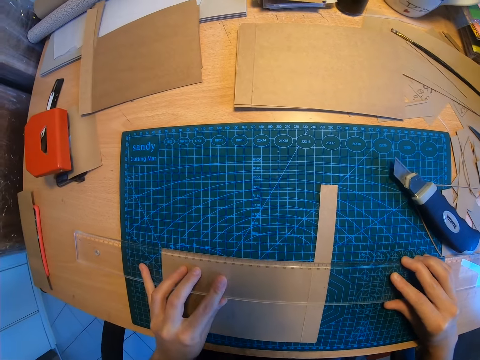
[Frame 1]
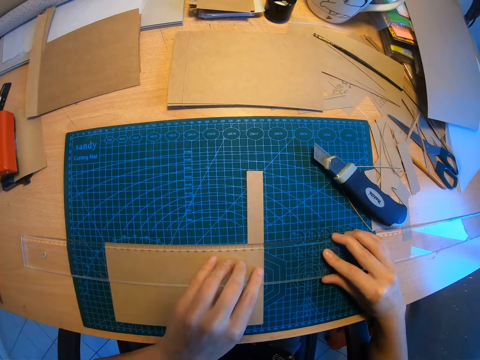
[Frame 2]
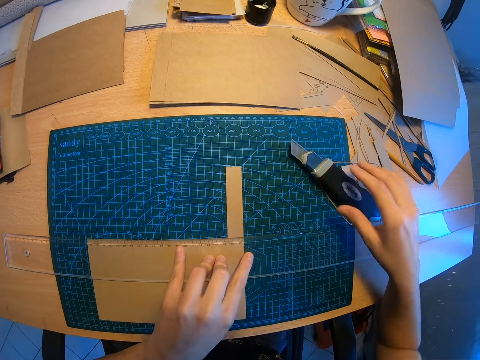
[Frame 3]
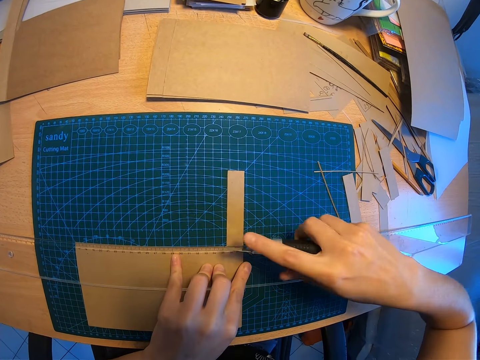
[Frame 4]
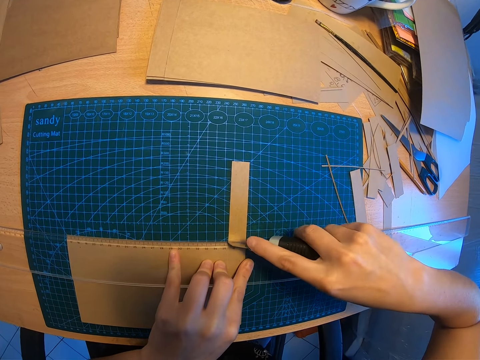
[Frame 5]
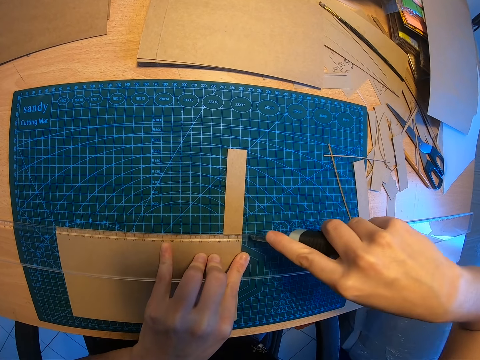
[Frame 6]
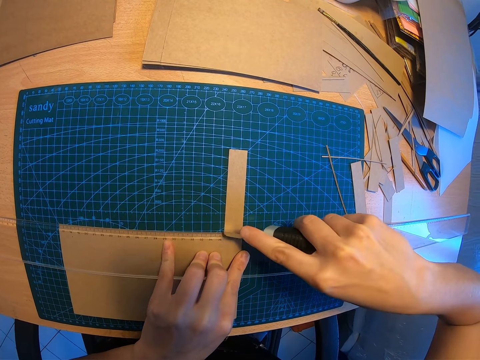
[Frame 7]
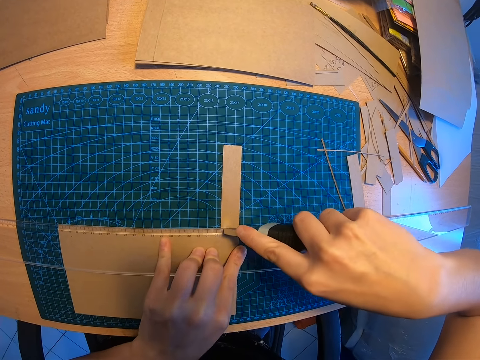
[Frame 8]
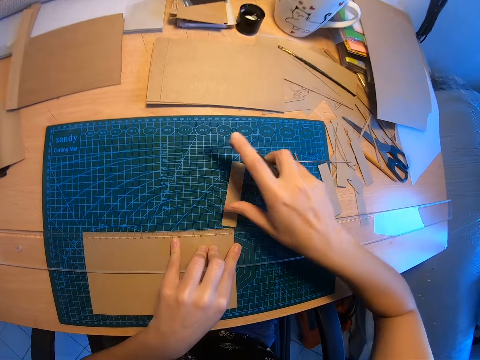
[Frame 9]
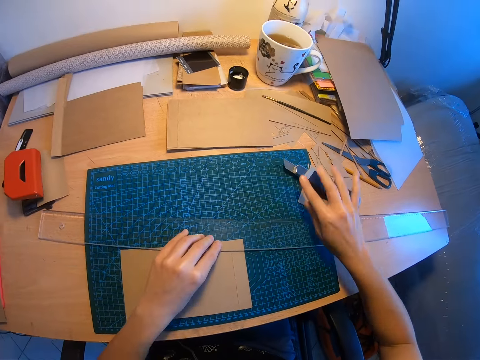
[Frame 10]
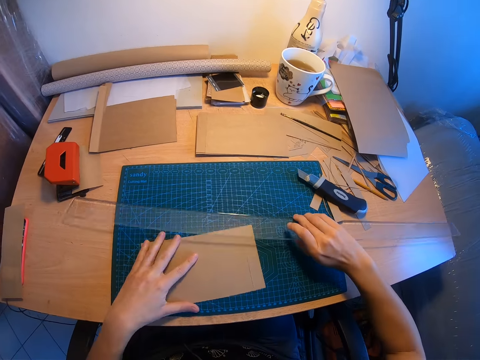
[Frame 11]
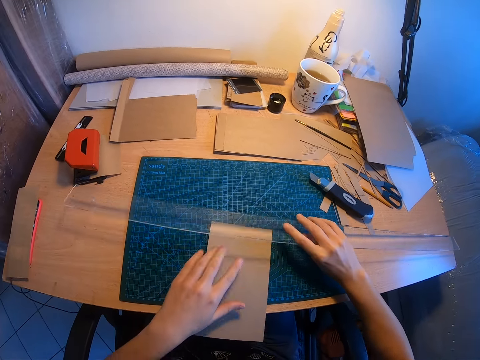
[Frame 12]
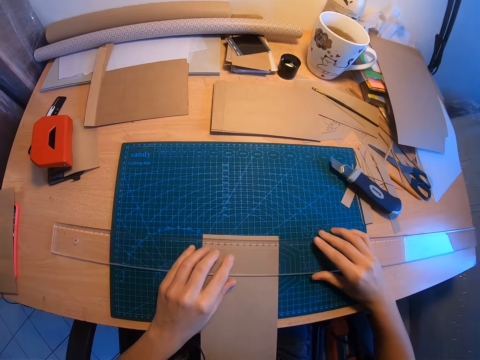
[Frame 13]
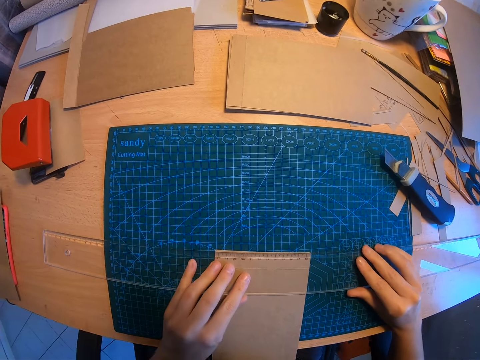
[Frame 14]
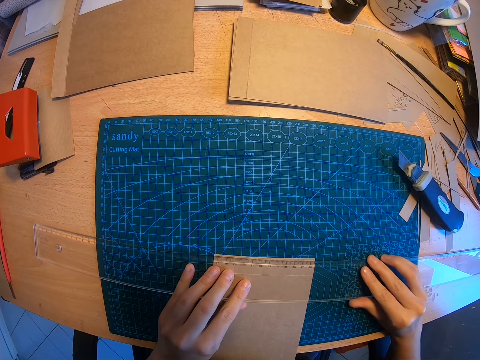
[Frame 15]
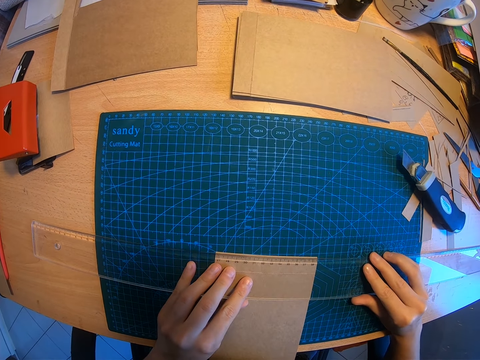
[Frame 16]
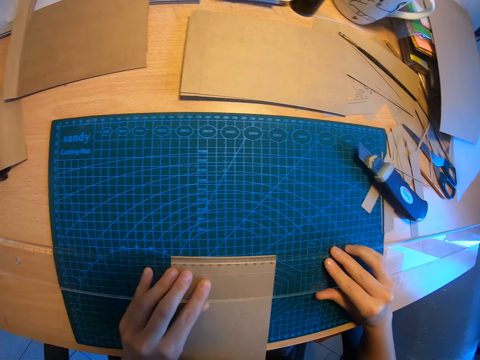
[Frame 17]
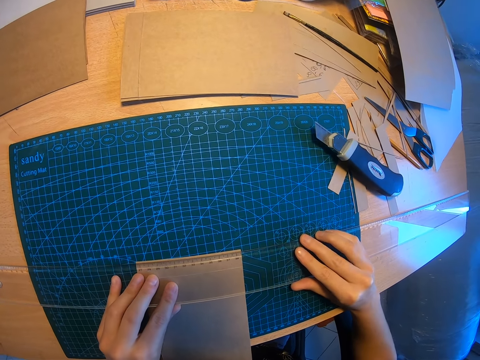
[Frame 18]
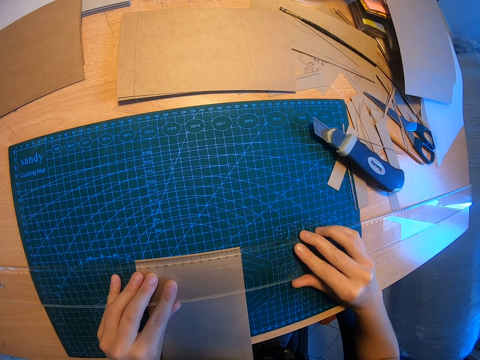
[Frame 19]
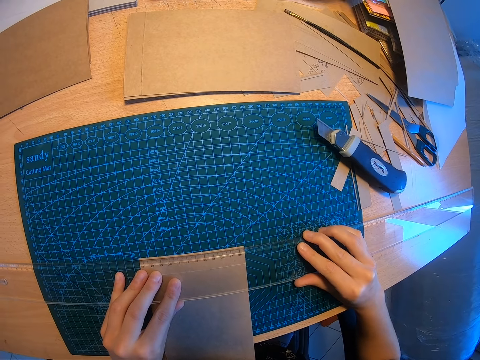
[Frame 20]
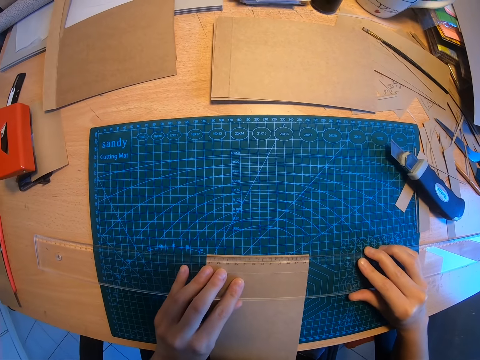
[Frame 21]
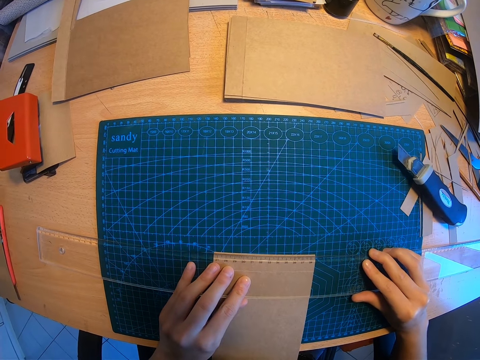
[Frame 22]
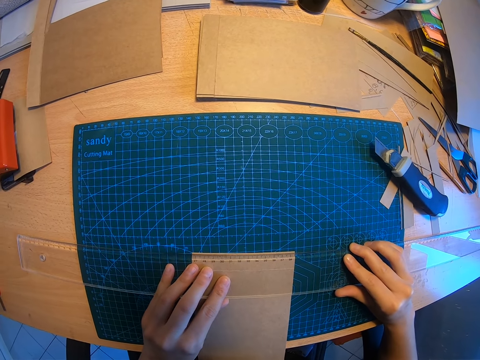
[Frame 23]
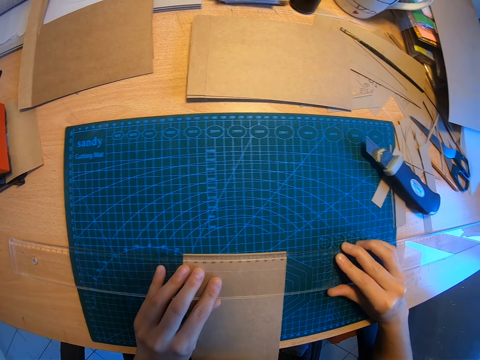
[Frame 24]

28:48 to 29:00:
The camera wearer picks up the paper cutter knife with her right hand and cuts the brown or manila paper with the paper cutter knife. She moves the cut paper away with her right hand. She pushes the ruler aside. She drops the paper cutter knife on the table. She raises the long ruler with her right hand. She turns the brown paper on the work mat with her left hand. She measures the manila paper with the ruler. She drops the long ruler back on the brown paper. She positions the long ruler with both hands.

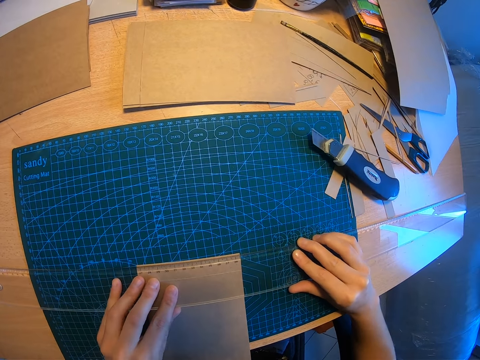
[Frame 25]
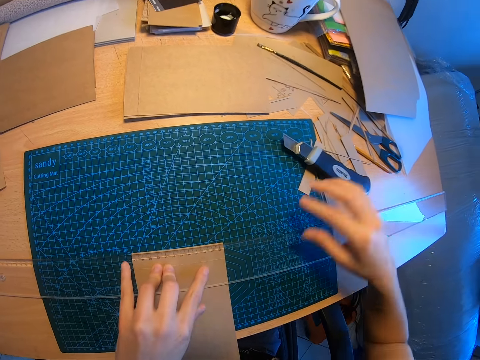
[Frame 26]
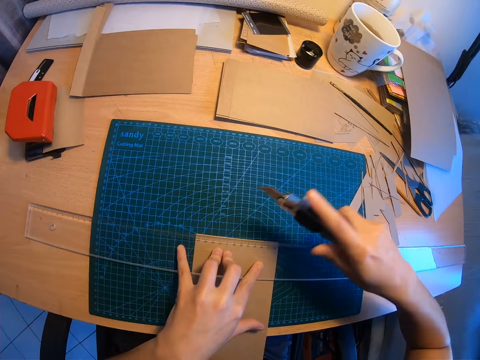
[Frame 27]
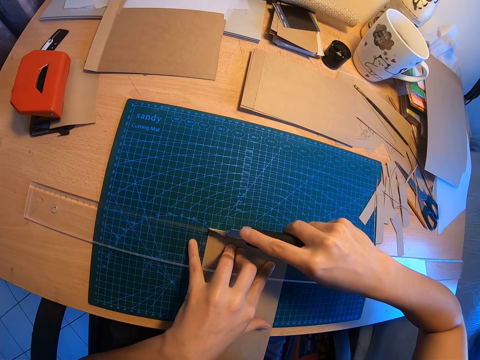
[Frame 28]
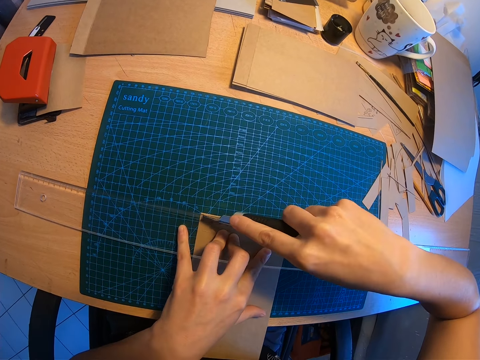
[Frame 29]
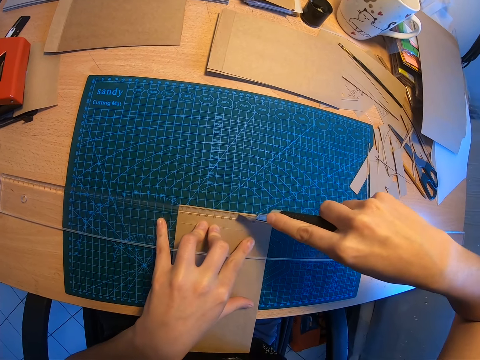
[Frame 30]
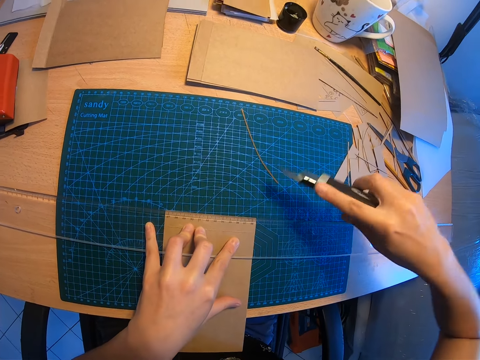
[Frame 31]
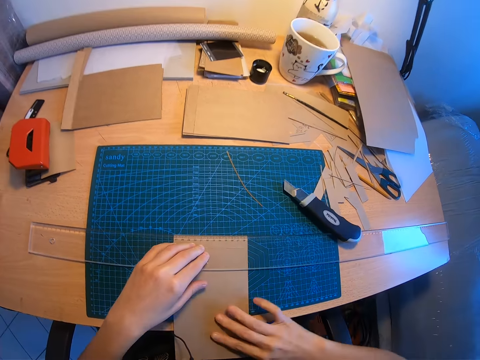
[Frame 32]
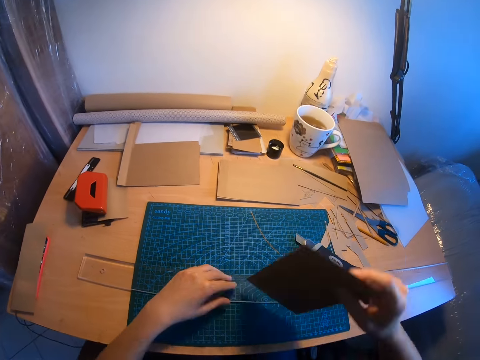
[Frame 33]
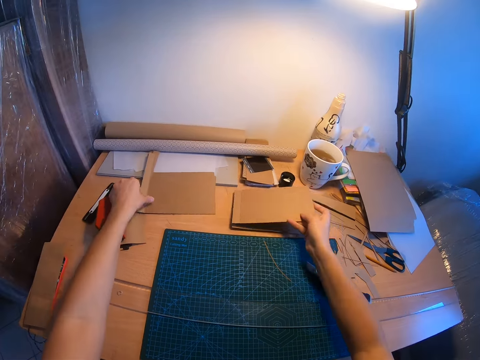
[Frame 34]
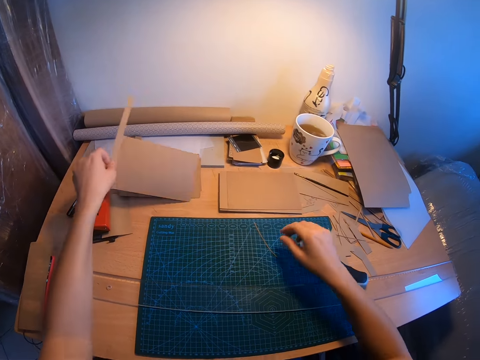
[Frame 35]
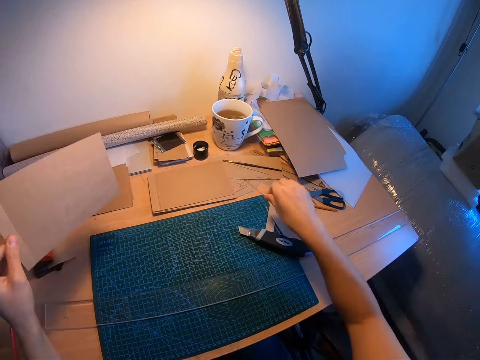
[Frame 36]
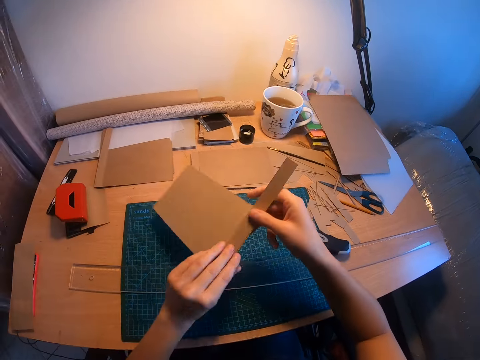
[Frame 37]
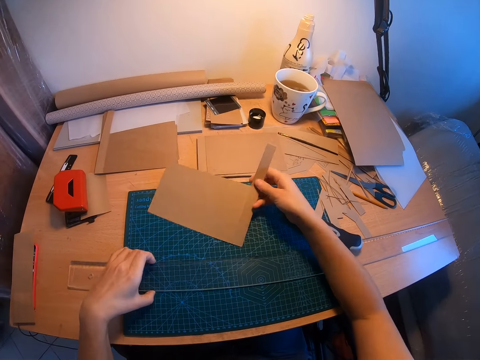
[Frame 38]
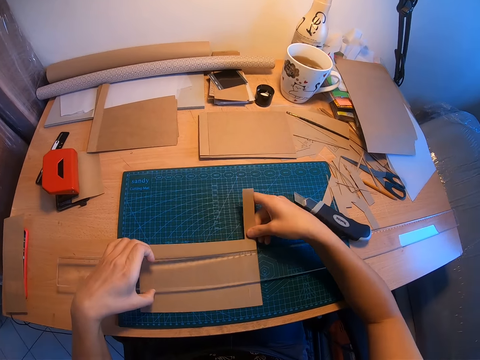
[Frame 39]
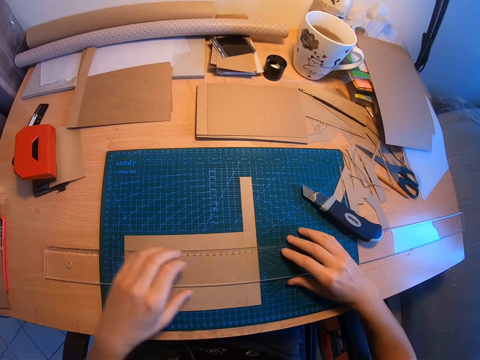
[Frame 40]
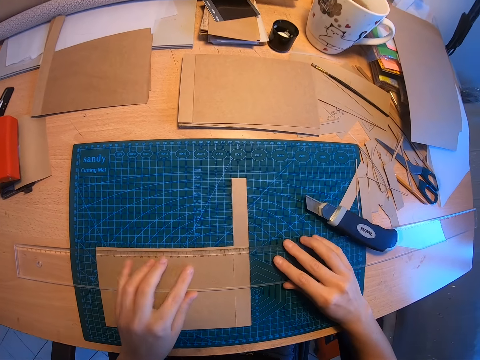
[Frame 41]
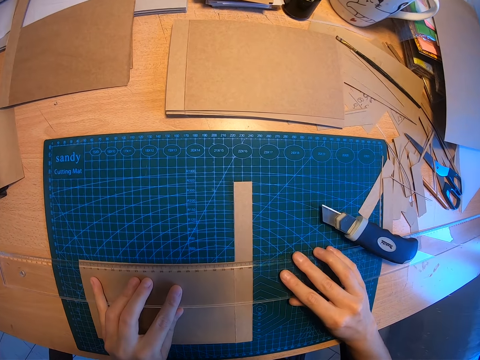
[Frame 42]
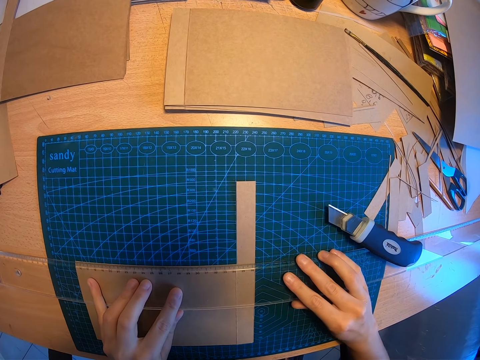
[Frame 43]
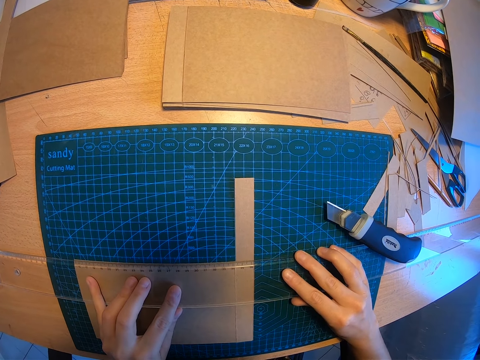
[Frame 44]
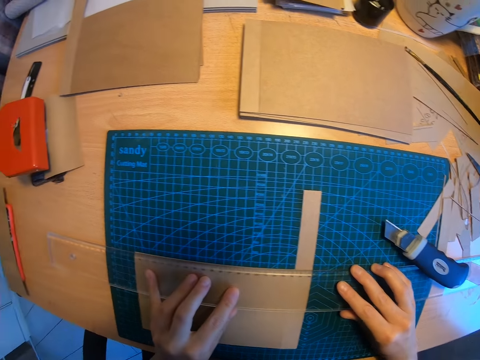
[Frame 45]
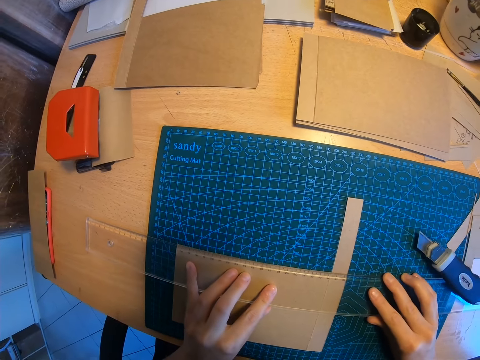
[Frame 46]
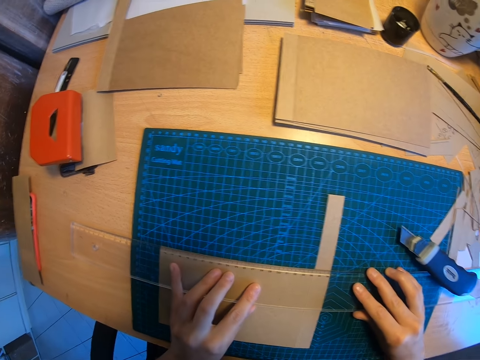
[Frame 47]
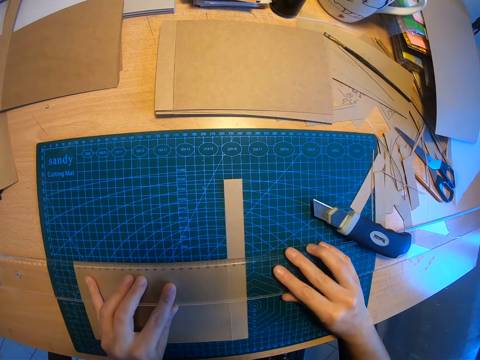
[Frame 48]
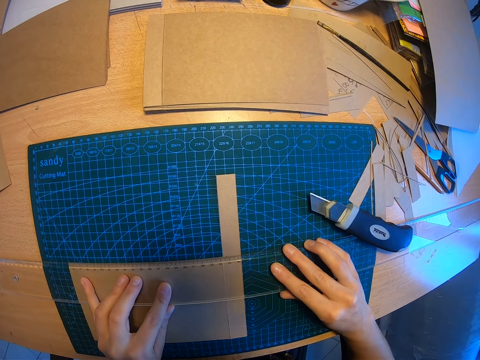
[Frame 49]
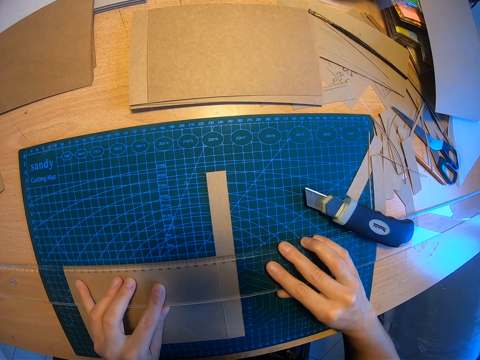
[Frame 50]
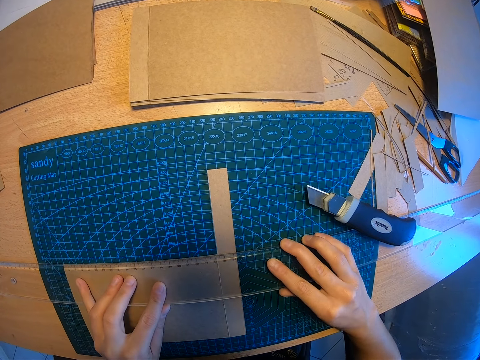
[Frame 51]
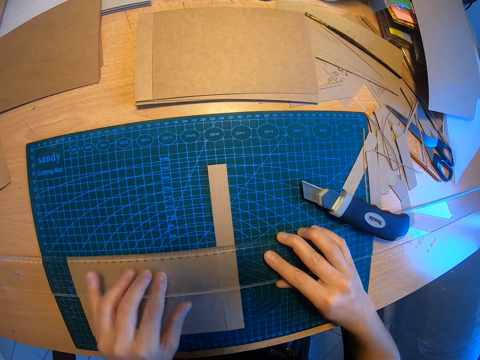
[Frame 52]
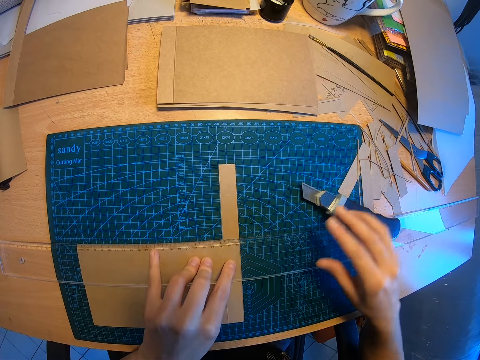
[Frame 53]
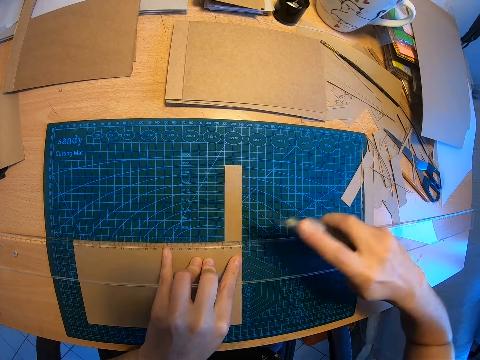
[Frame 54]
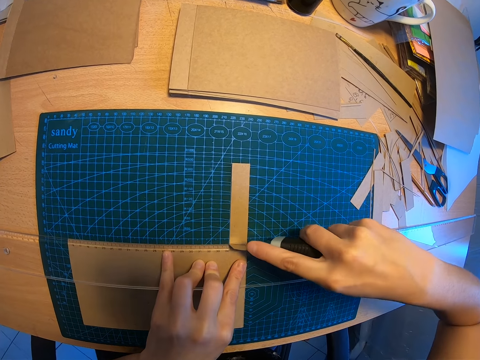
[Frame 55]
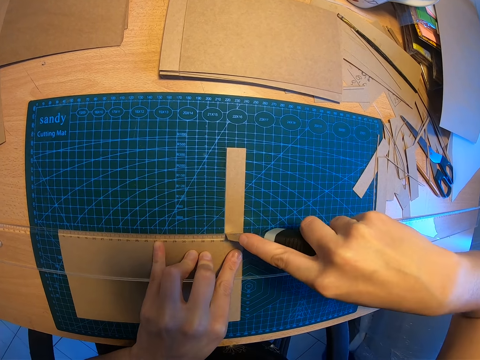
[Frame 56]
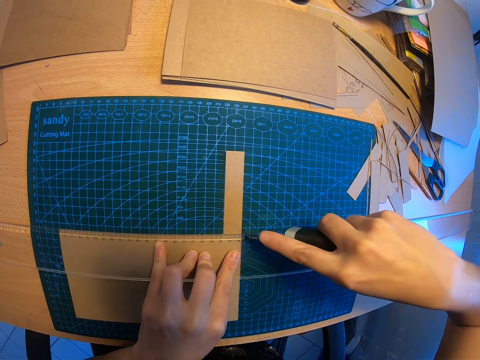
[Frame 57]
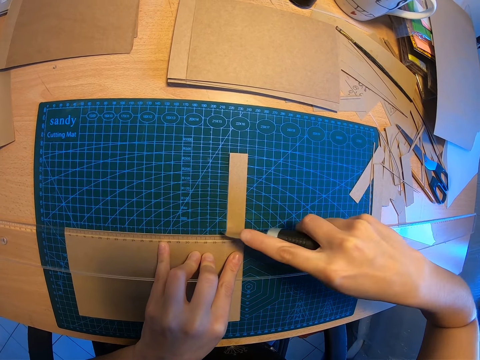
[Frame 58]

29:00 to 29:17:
The camera wearer picks up the paper cutter knife on the work mat with her right hand. She cuts the edge of the brown or manila paper with the paper cutter knife. She drops the paper cutter knife on the table. She picks up the brown paper. She drops the brown paper on another part of the table. She picks up another brown paper from the table with her left hand. She collects a piece of manila paper. She moves the cut paper away with her right hand. She moves the brown paper to her right hand. She raises the long ruler with her left hand. She places the brown paper on the mat with her right hand. She measures the manila paper. She positions the long ruler with both hands. She picks up the paper cutter knife with her right hand. She cuts the brown paper with the paper cutter knife.
